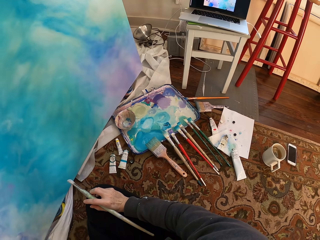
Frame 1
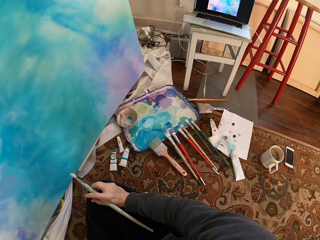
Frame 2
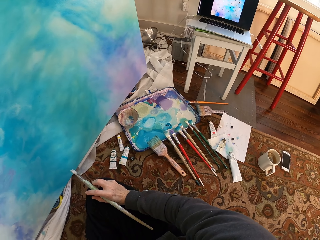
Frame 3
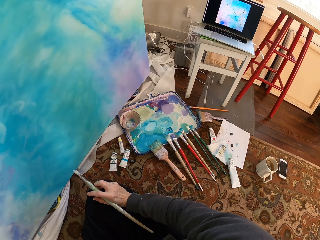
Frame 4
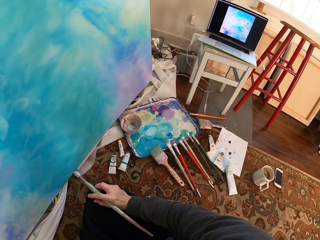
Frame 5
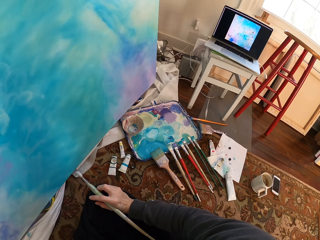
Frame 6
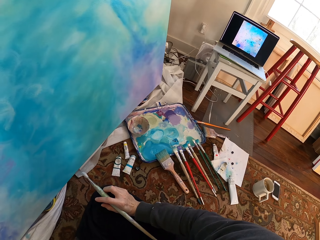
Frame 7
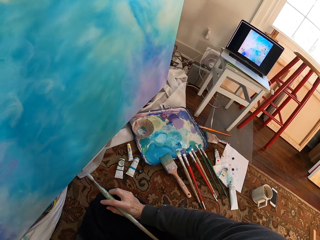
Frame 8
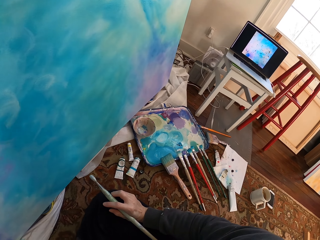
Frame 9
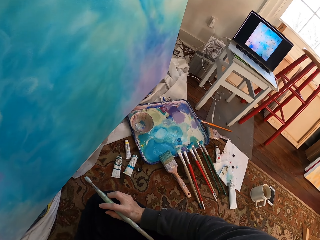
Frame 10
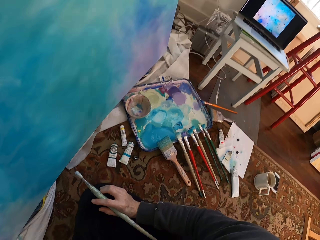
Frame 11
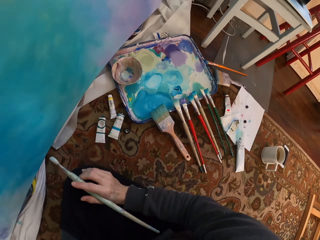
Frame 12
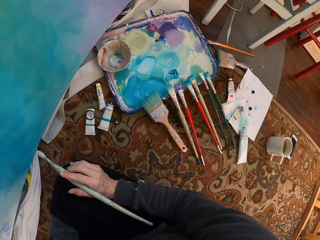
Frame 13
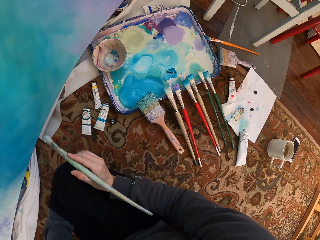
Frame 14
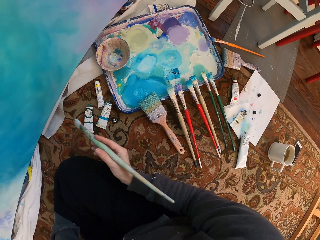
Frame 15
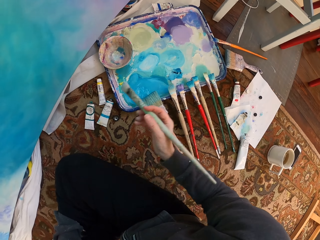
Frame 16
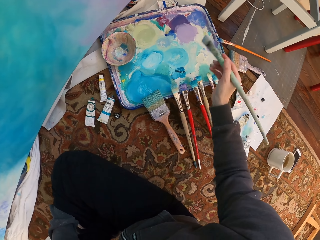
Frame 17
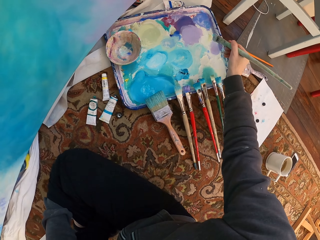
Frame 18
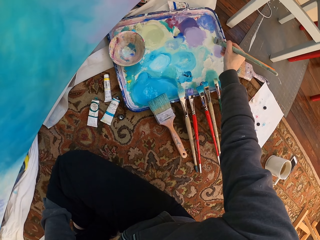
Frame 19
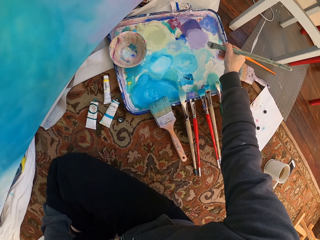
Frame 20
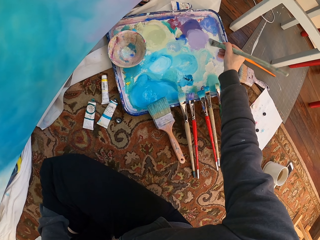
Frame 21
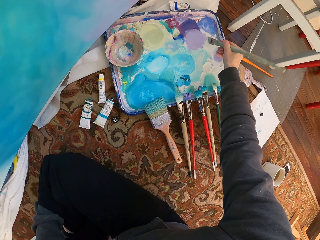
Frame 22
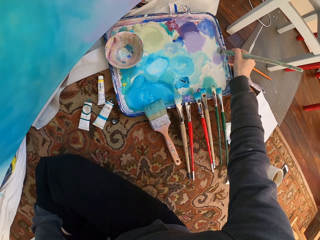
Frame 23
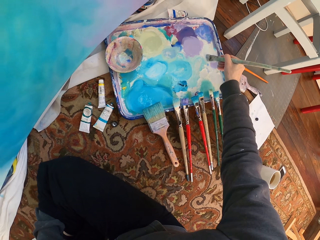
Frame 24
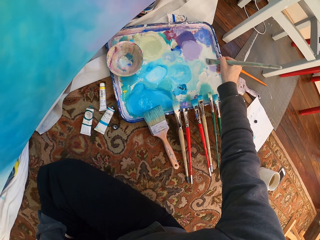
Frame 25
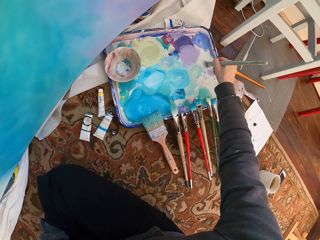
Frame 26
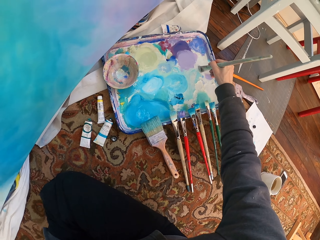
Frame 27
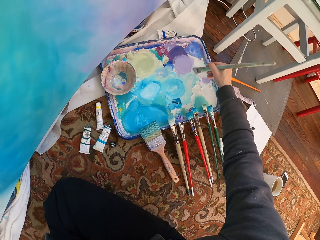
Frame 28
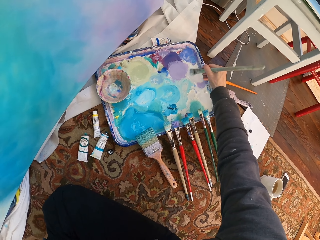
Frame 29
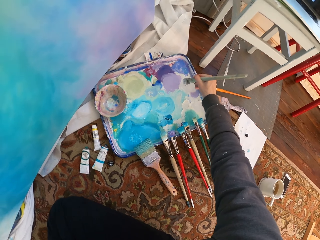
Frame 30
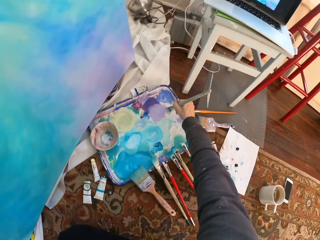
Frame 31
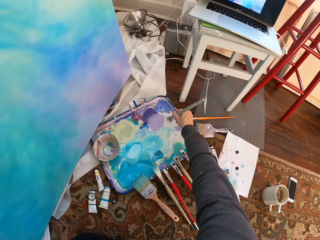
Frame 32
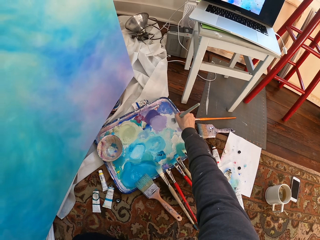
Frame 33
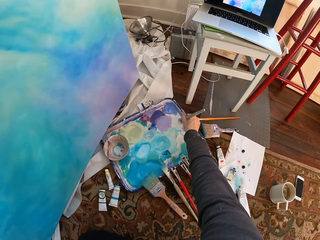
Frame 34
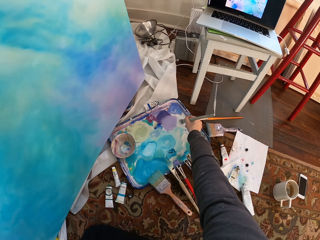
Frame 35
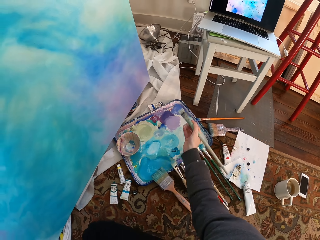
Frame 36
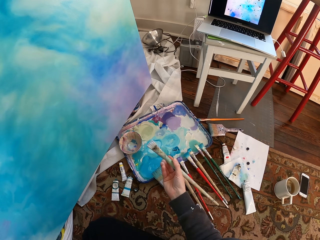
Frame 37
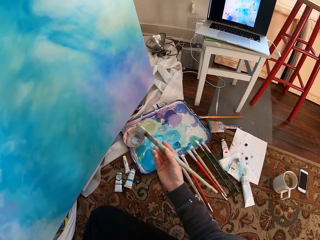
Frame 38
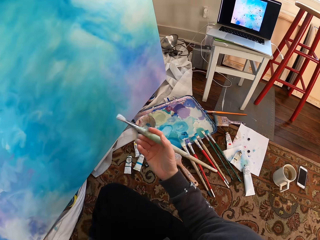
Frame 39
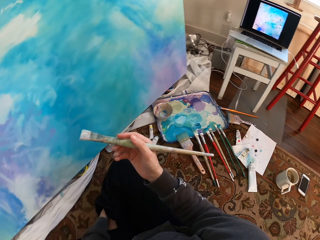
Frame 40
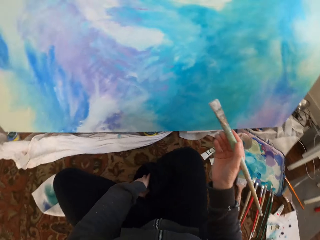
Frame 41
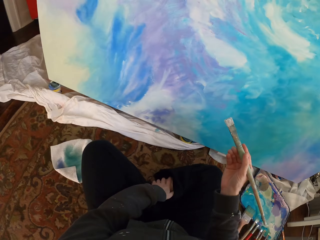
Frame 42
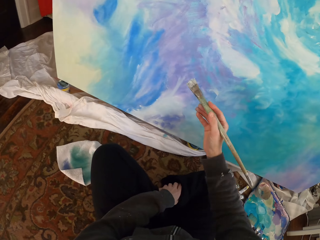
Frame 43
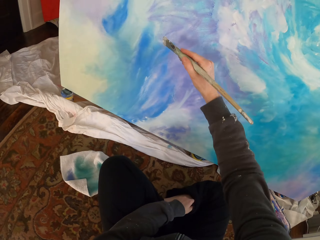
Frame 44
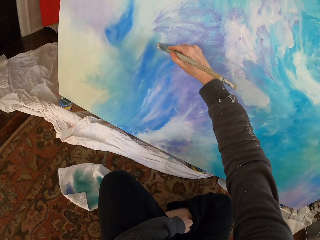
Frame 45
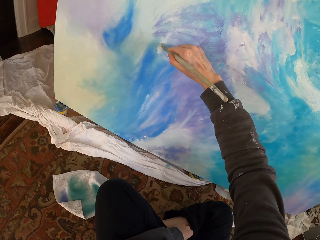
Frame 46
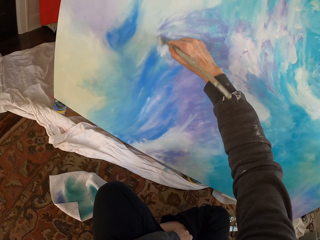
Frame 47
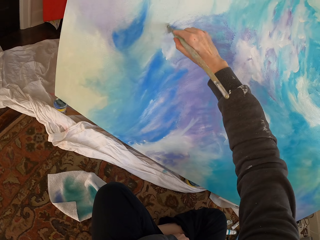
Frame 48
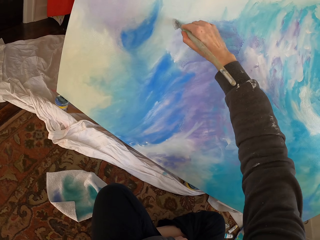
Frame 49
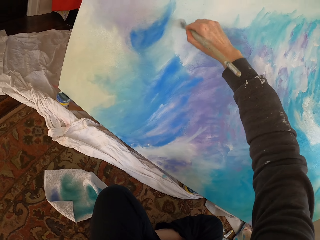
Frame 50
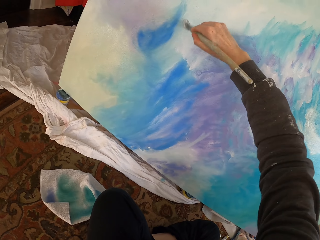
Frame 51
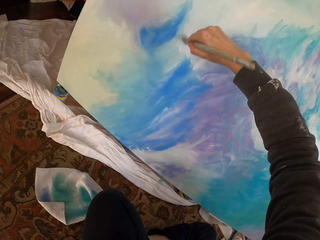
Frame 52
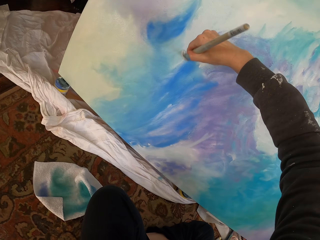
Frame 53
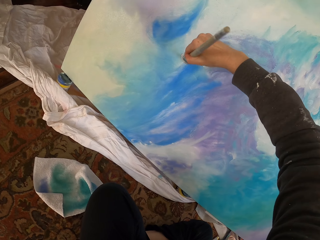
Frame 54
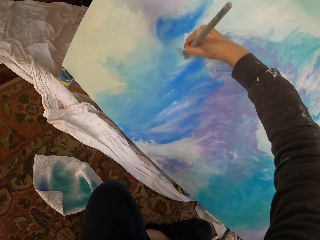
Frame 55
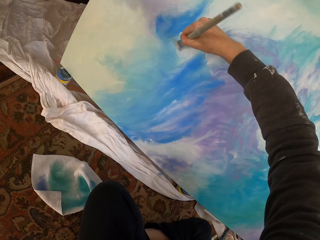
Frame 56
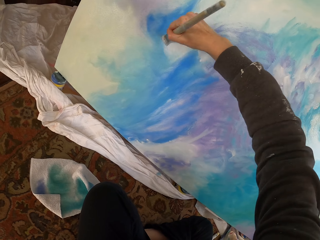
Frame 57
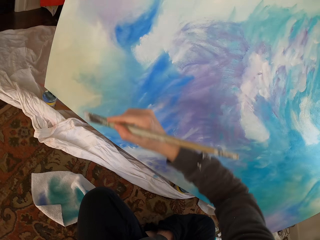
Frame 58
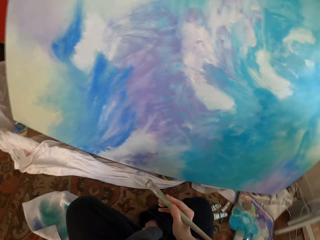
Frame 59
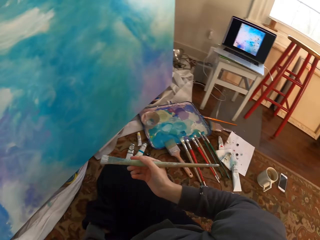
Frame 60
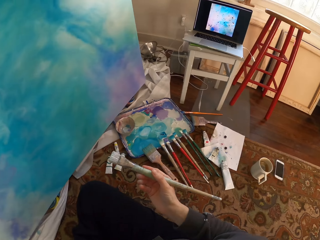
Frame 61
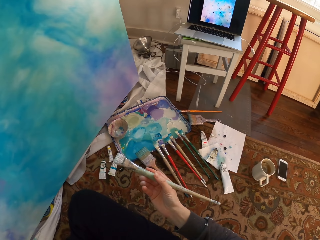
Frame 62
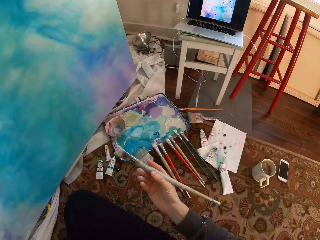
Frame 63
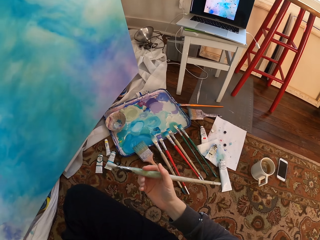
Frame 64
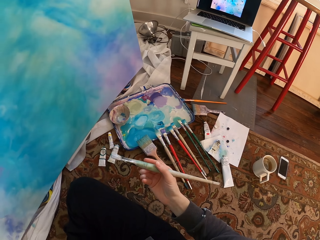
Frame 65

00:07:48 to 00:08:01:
The camera wearer dips the painting brush into the paint. They paint on the canvas with the painting brush.

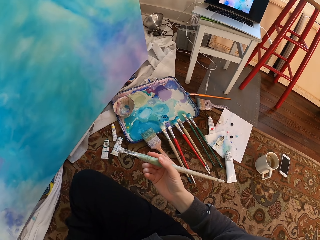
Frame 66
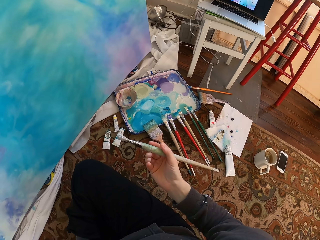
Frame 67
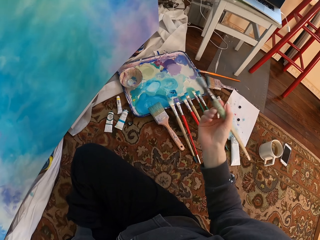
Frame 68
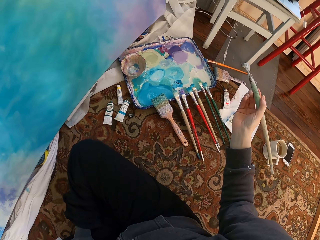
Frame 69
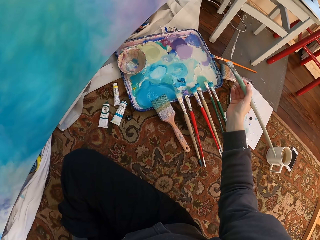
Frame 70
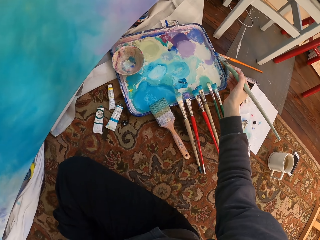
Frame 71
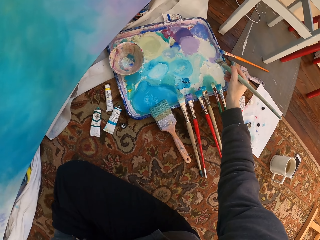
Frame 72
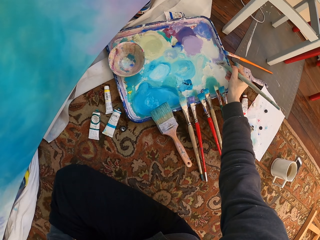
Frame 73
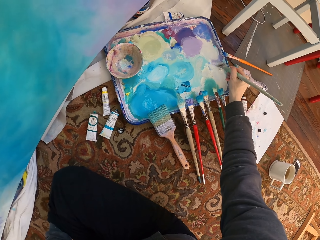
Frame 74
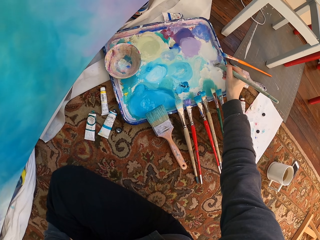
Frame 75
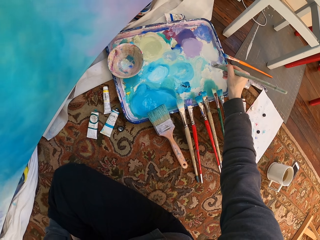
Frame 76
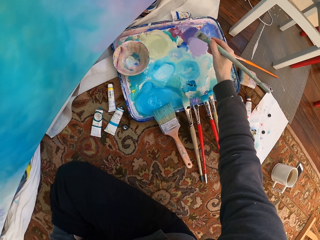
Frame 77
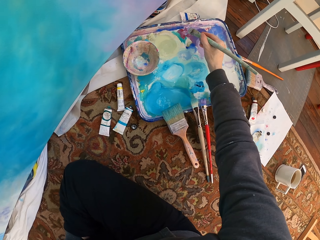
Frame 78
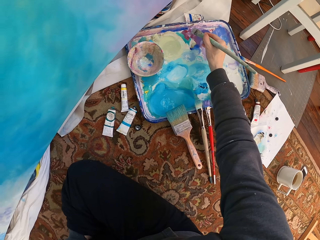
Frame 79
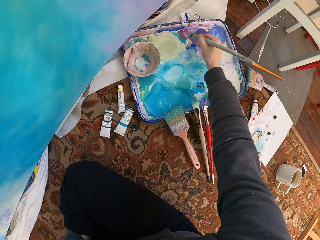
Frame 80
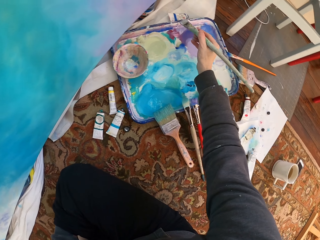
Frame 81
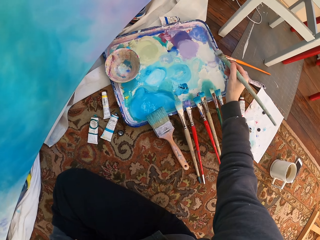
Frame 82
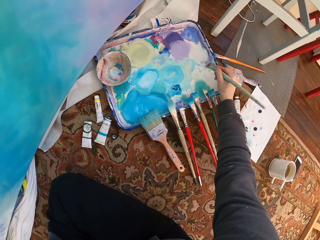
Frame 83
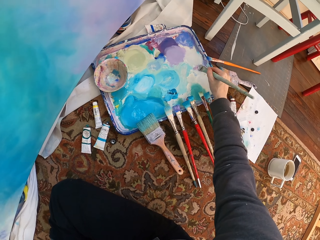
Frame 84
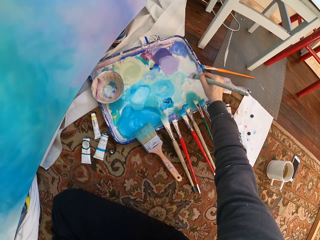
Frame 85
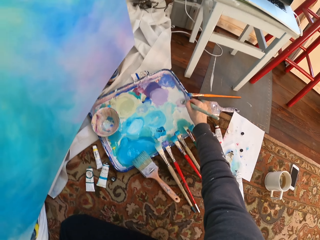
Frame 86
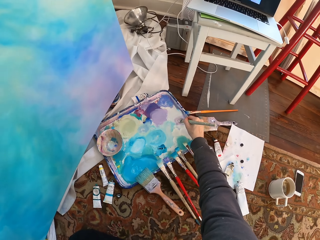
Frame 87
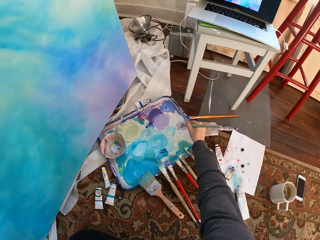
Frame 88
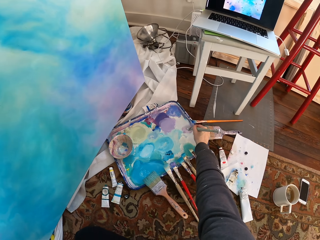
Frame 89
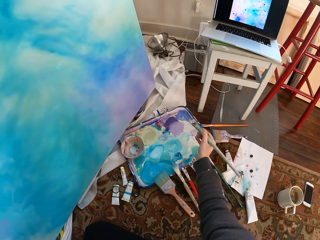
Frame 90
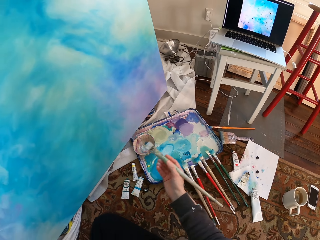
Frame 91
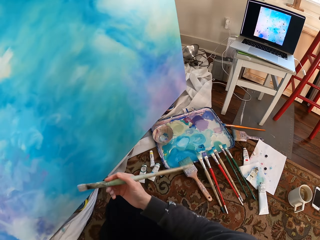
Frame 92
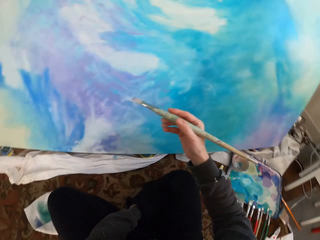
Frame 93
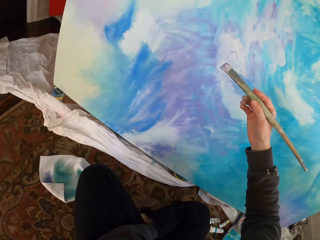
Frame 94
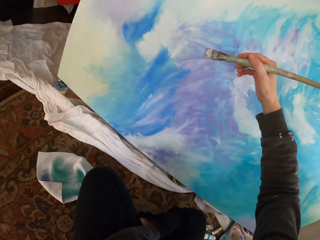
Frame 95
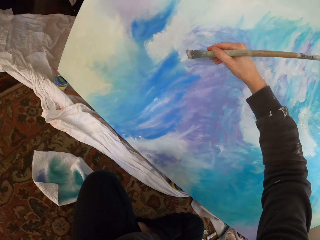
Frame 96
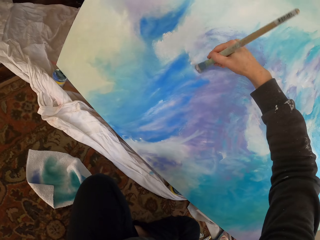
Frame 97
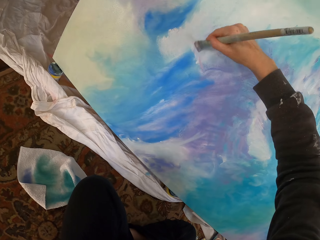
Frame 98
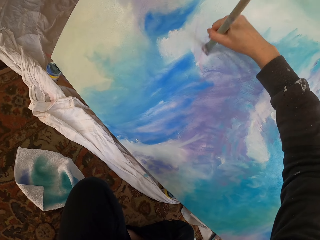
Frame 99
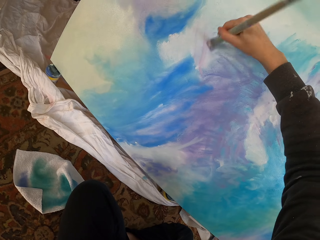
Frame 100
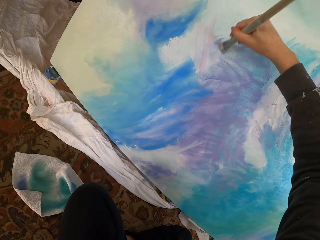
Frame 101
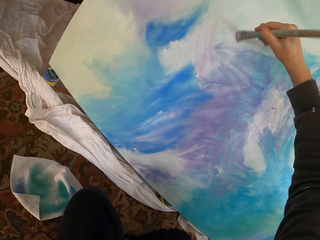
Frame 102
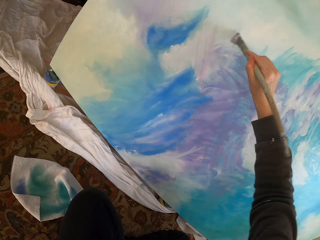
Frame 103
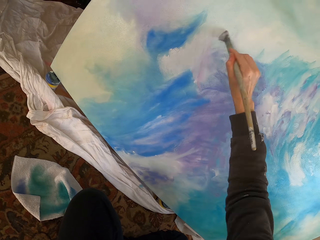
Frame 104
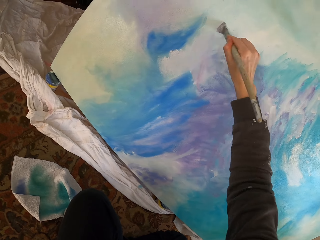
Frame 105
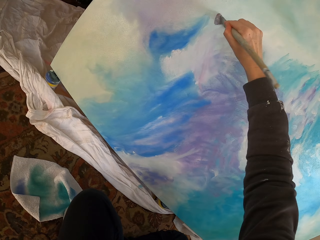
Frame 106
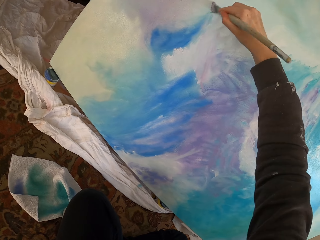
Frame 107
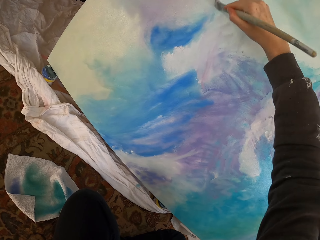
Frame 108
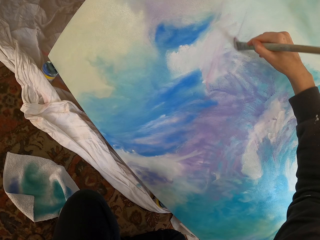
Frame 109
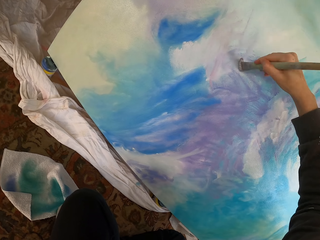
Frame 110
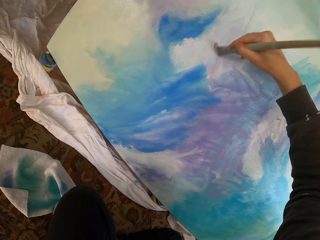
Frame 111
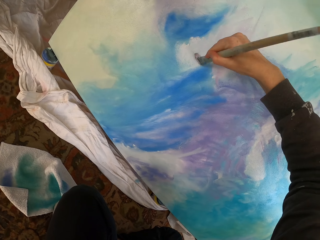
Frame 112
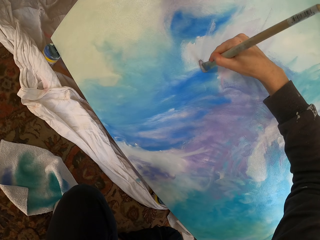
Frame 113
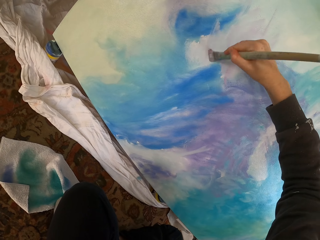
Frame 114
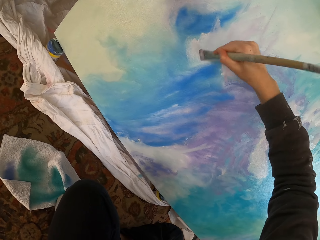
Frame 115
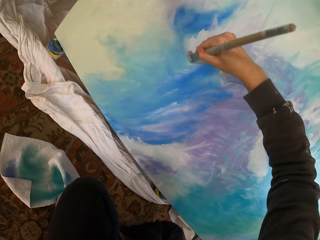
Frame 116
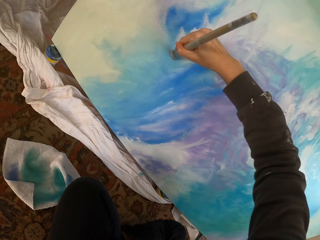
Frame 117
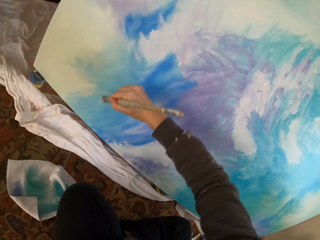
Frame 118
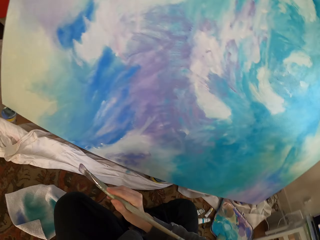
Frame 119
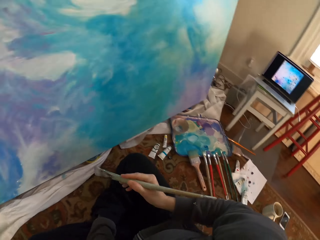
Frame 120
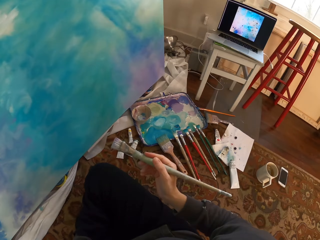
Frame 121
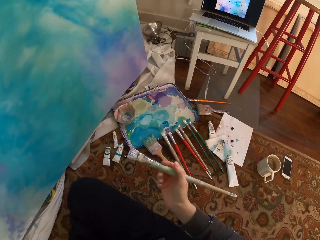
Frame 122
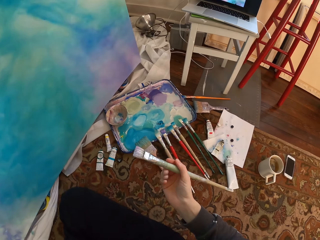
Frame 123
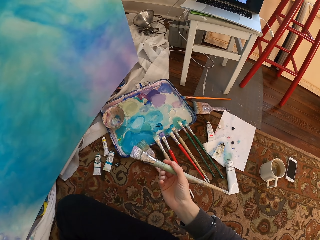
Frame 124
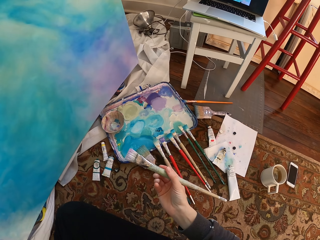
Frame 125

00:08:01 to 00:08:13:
The camera wearer dips the painting brush into the paint. They paint on the canvas with the painting brush.
